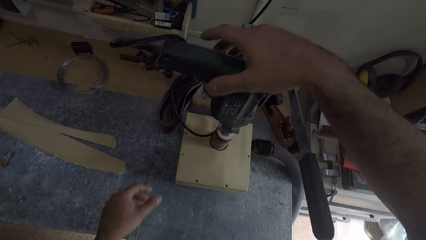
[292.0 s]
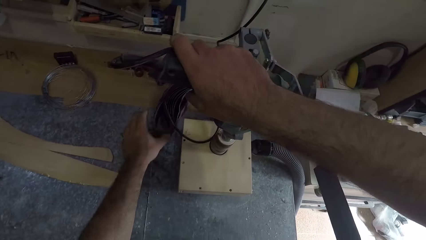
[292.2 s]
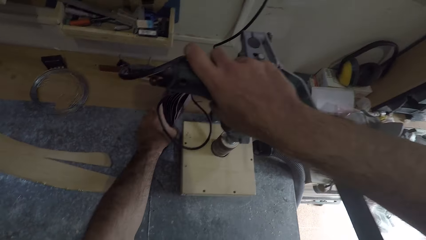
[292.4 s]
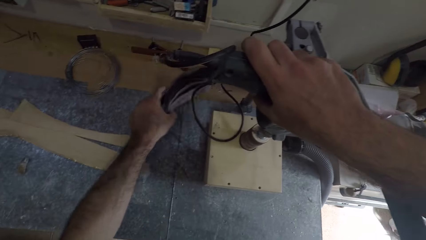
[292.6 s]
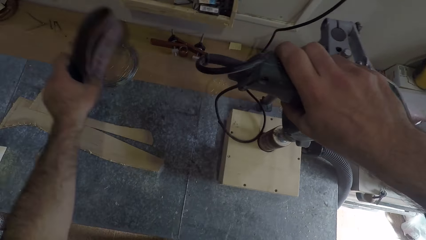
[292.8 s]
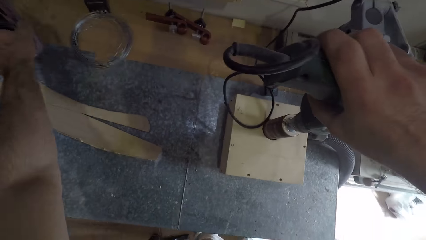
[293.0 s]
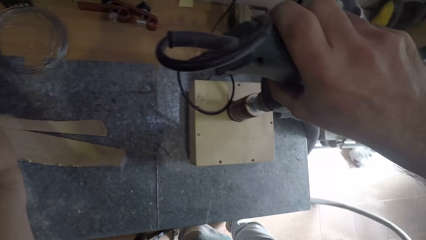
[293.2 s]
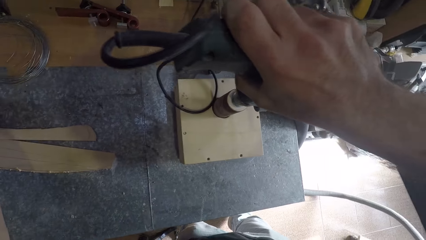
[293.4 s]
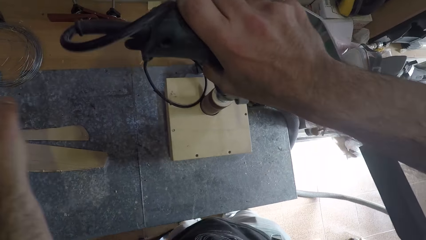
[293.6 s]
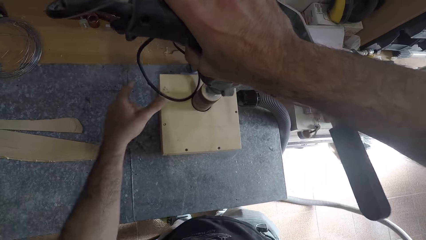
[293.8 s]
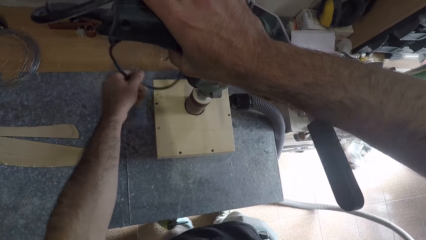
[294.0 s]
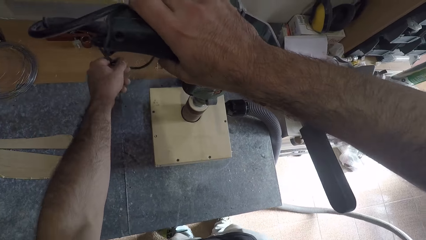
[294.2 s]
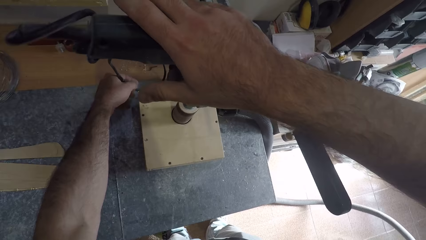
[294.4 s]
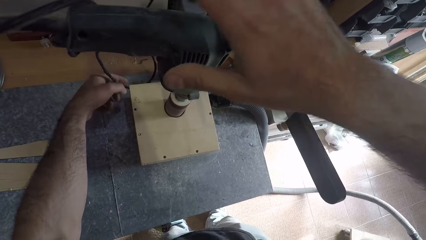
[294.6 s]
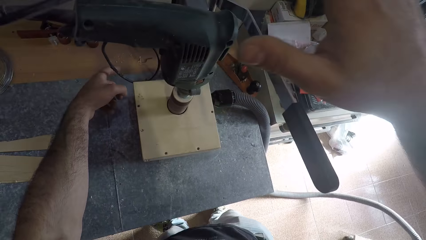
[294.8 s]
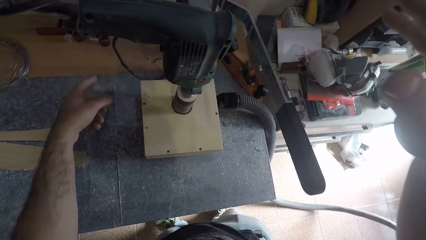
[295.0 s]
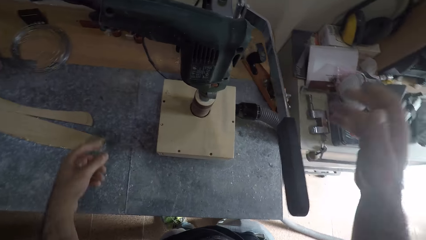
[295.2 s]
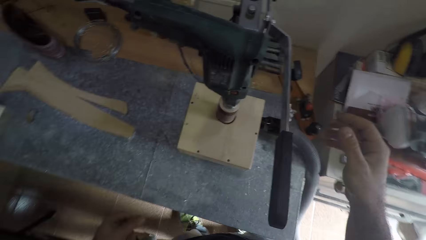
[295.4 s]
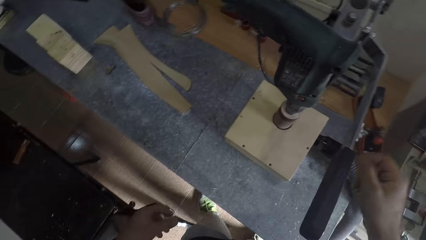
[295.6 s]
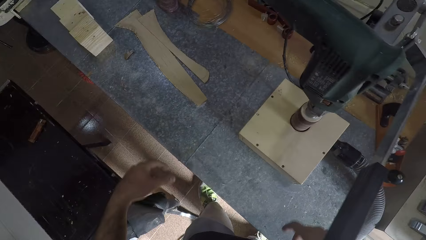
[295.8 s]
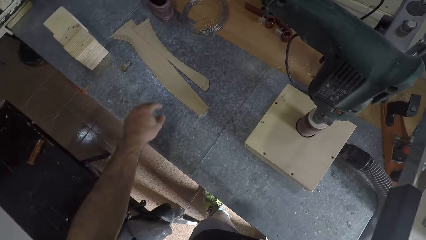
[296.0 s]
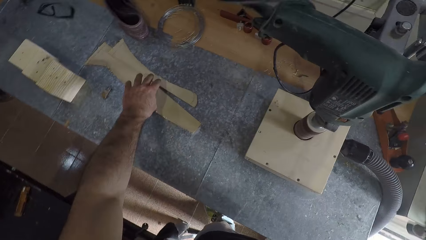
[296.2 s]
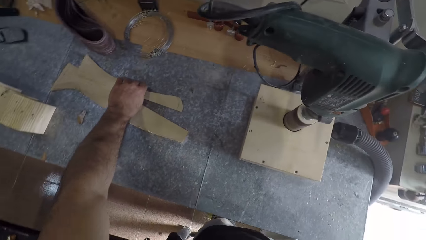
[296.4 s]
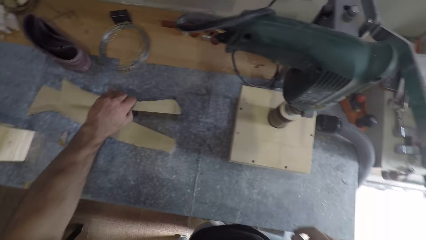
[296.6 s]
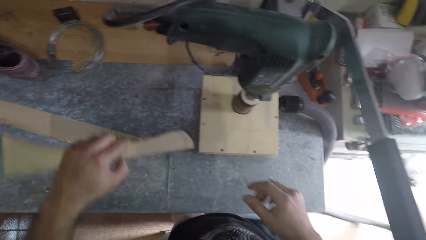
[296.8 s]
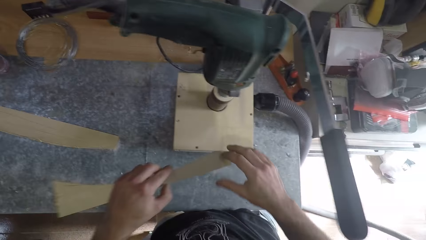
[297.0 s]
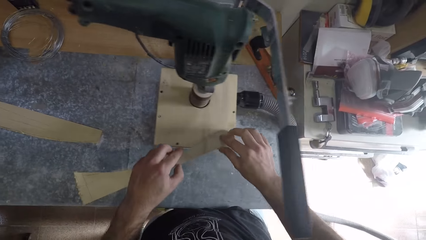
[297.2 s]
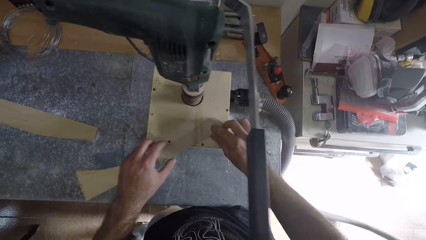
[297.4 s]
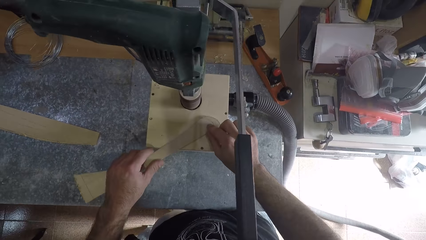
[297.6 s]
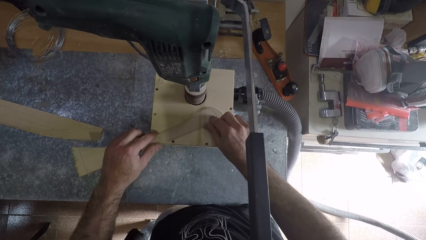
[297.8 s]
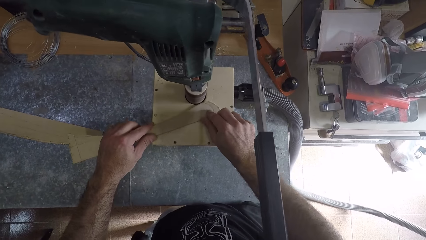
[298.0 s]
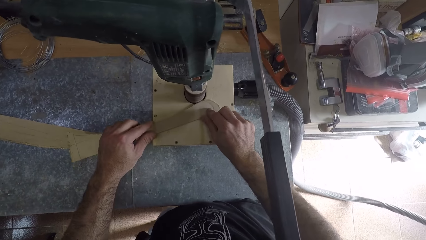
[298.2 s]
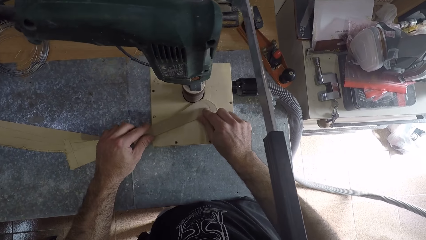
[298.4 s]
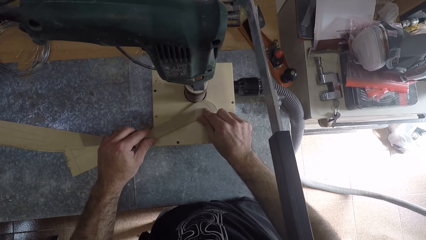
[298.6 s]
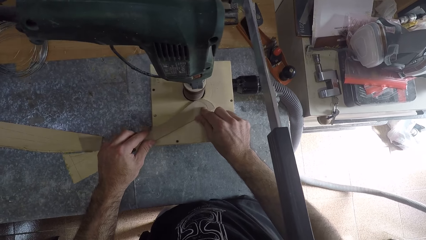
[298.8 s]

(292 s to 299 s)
The camera wearer holds the filing machine or table router machine on the box with his hands. He picks a wire and puts the wire on the table. He puts the table router machine on. He picks a piece of wood board on the table with his left hand. He holds the wood in his hands. He sharpens the piece of wood board with the table router machine.

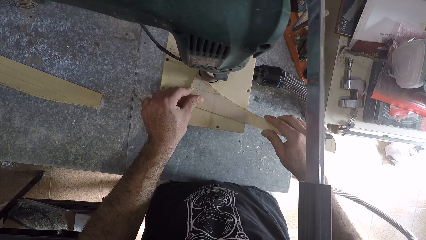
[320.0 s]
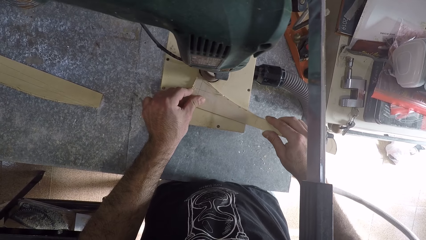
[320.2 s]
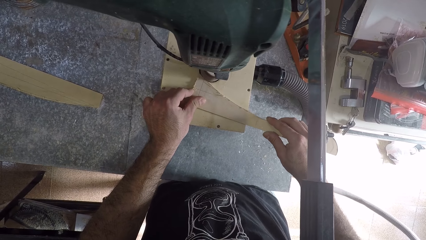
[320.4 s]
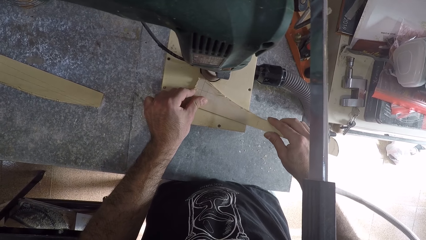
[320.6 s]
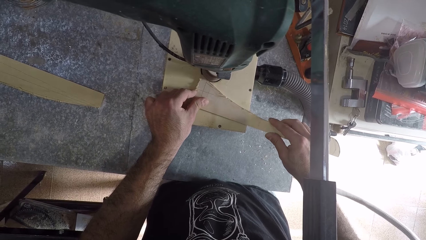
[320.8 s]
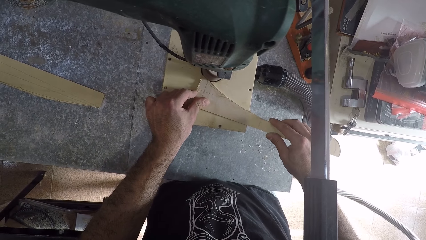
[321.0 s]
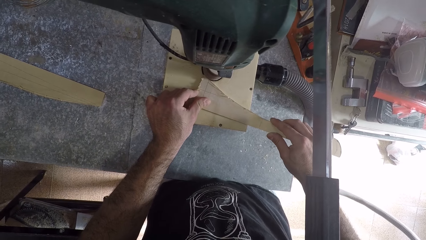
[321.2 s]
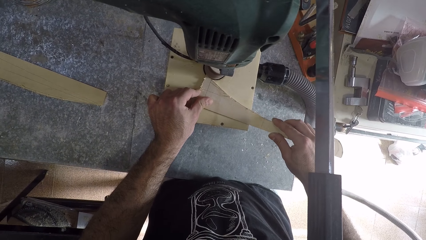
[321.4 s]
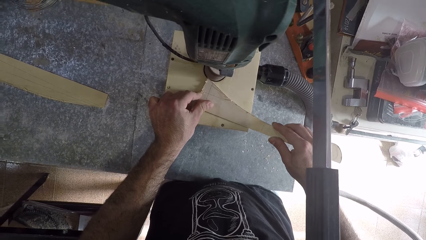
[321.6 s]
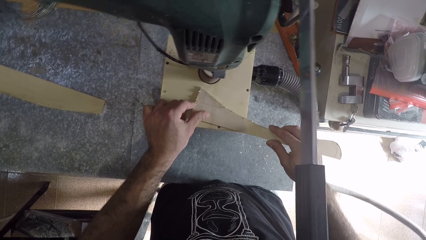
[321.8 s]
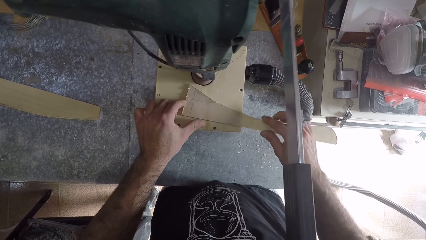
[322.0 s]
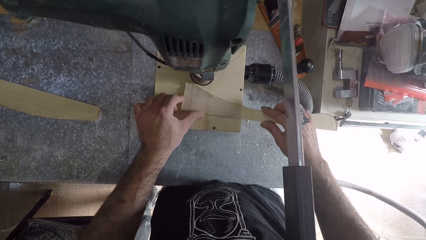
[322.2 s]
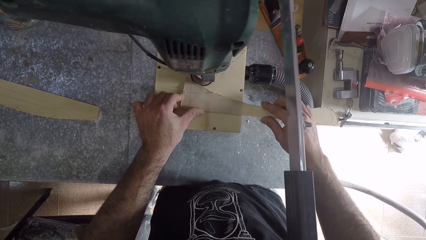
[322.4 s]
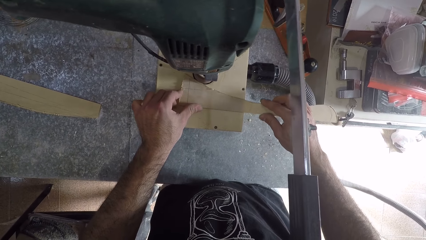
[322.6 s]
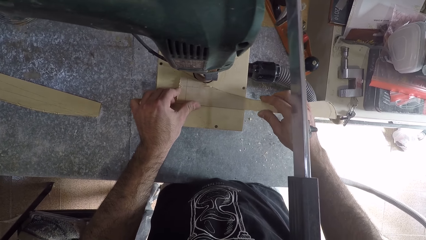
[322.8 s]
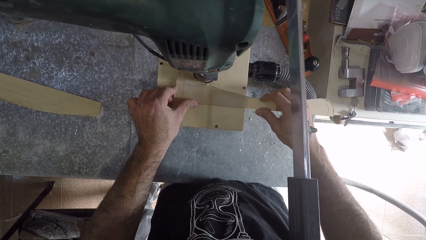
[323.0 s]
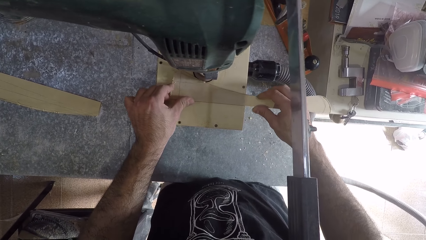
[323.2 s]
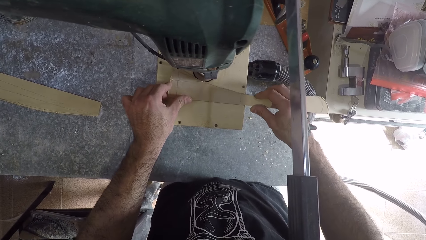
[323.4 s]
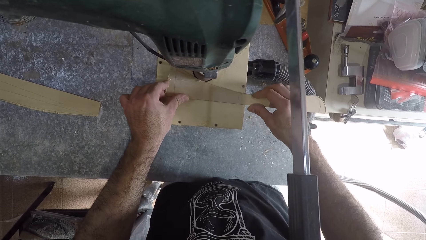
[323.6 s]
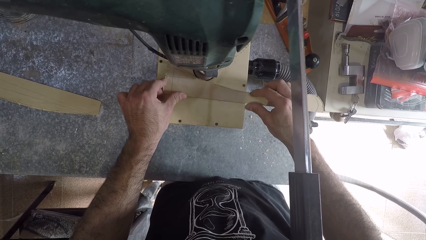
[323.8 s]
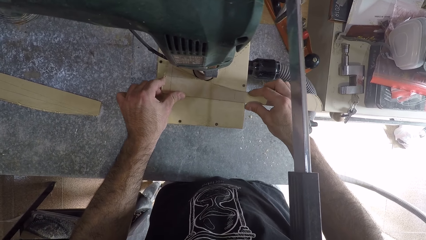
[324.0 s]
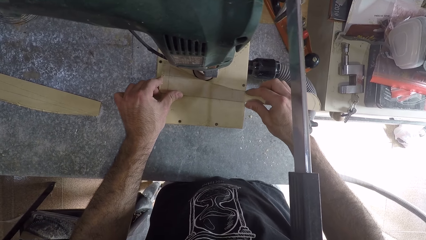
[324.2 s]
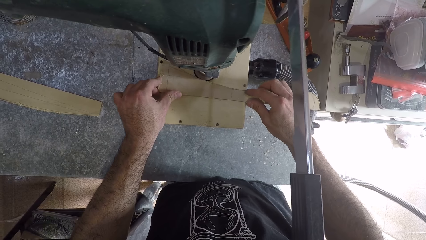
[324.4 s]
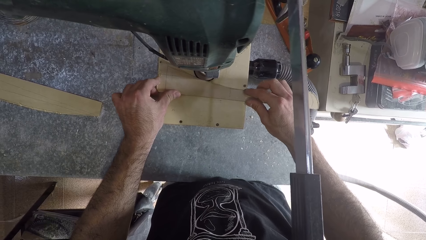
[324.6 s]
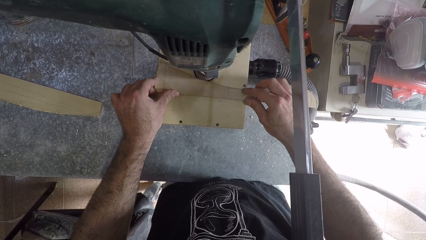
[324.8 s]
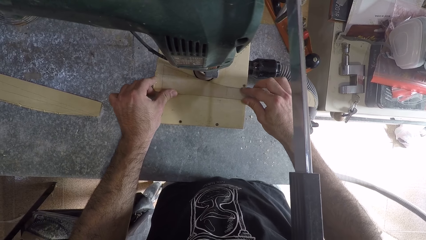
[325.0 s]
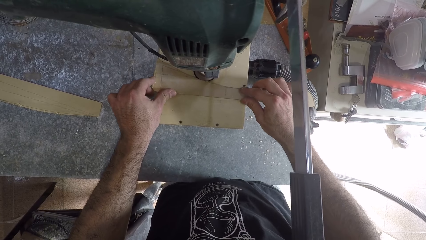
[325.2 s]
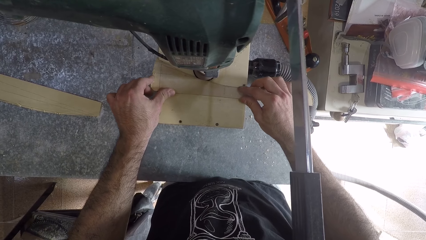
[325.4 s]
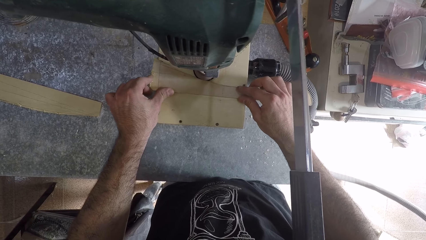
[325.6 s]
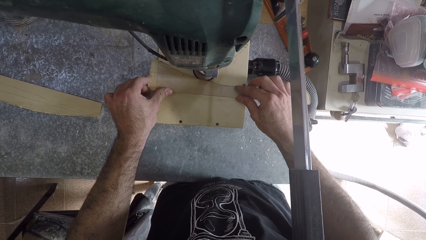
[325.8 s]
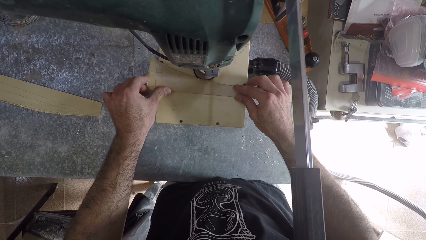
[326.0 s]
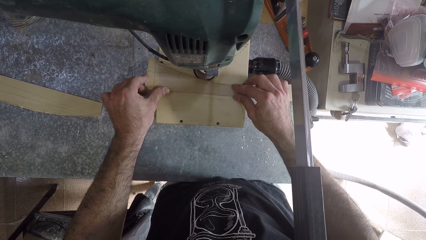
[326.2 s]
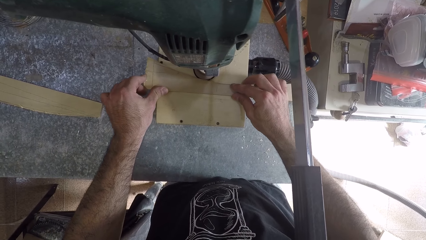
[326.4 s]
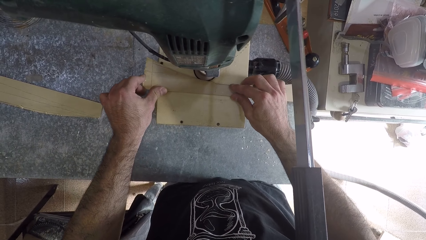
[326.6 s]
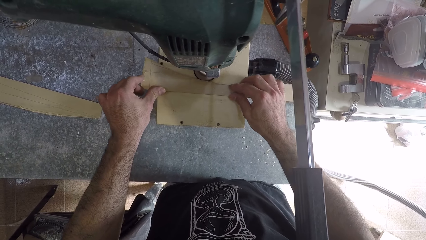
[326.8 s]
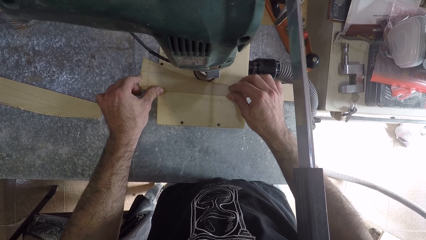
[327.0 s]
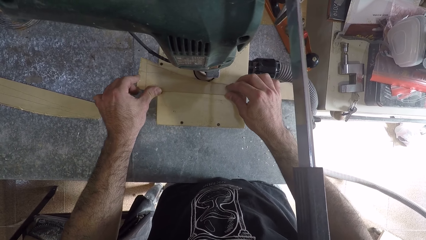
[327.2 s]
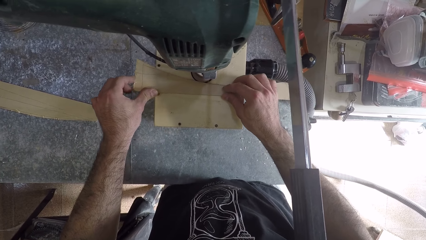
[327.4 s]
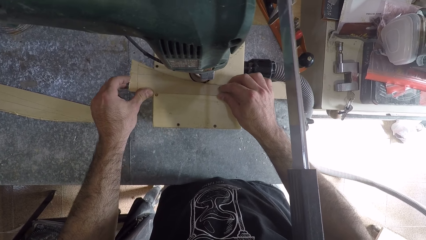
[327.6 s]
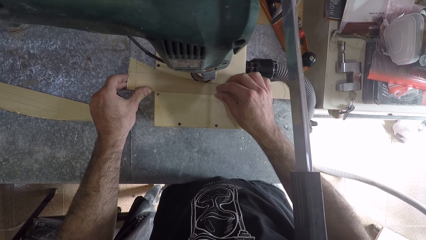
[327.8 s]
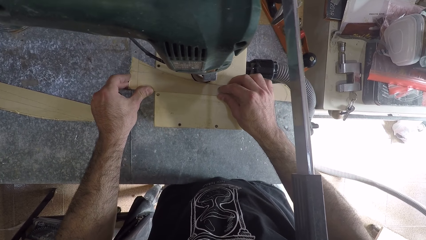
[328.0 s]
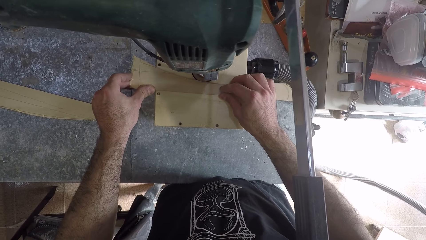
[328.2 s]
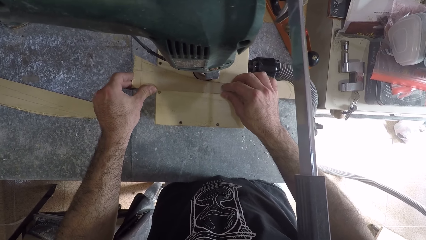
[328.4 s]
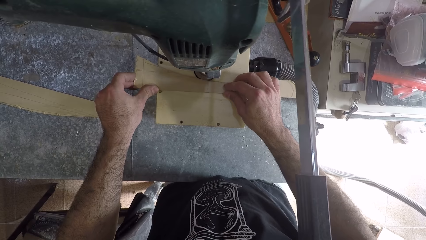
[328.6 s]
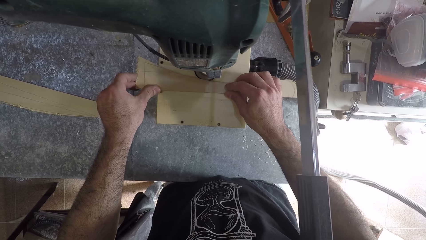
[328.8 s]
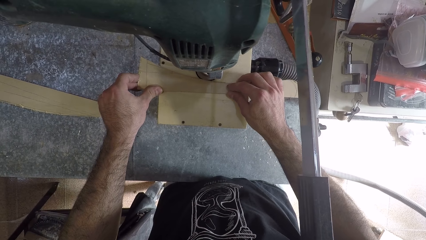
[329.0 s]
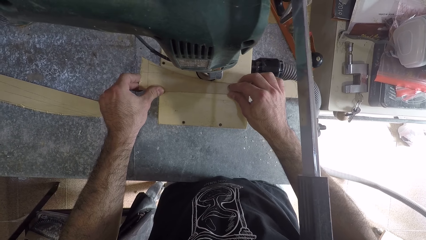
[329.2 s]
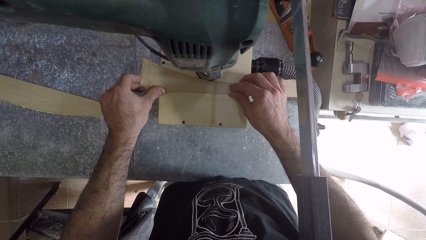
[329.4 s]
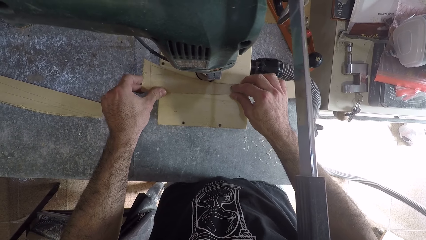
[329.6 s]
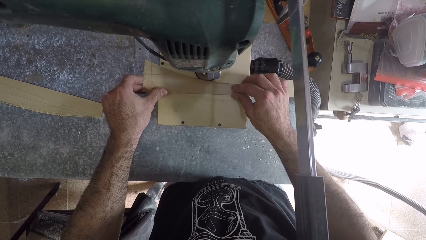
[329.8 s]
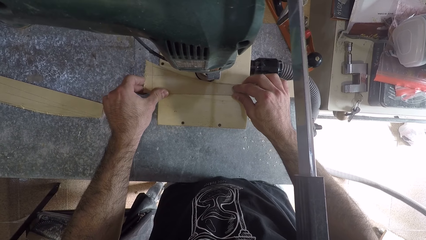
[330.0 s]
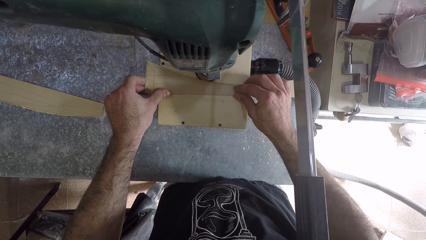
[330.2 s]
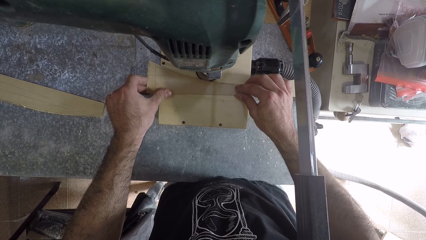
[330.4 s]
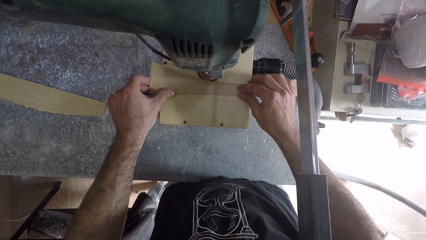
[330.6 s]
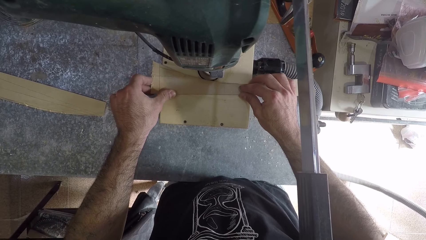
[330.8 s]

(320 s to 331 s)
The camera wearer removes the wood from the filing machine. They file the wood.
